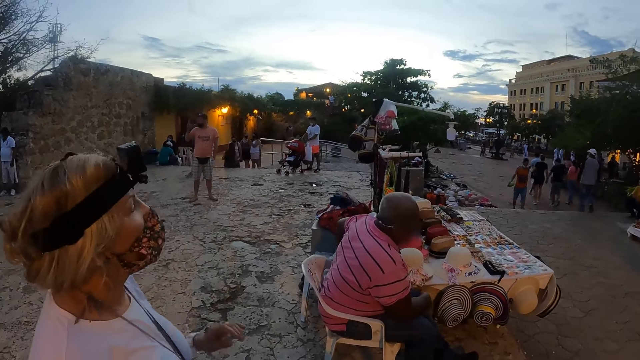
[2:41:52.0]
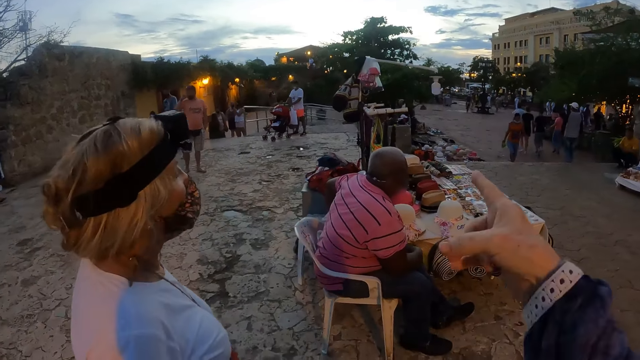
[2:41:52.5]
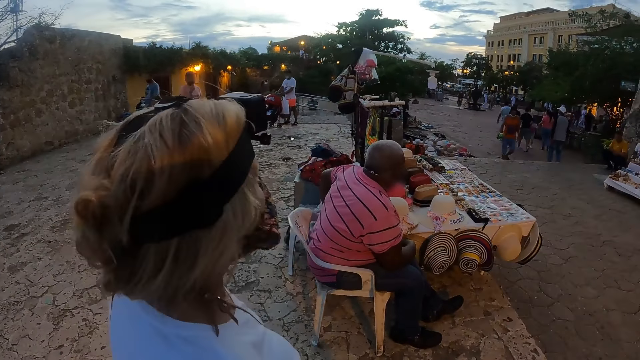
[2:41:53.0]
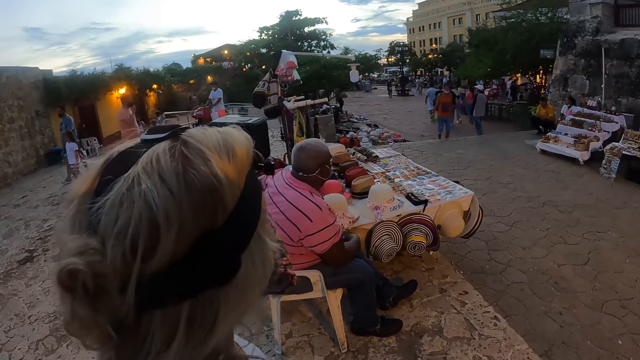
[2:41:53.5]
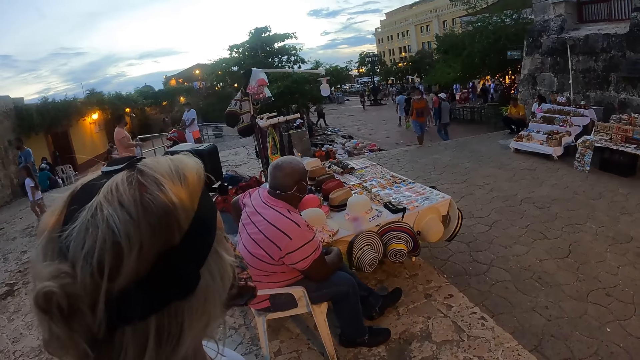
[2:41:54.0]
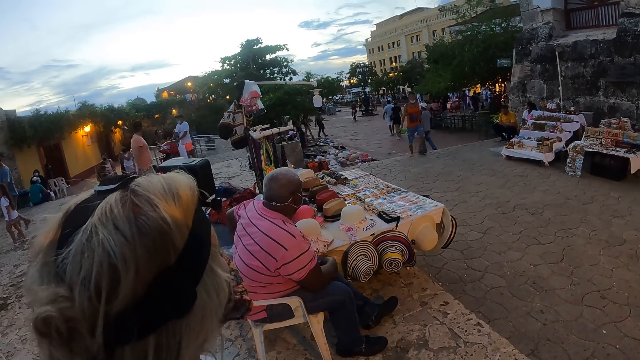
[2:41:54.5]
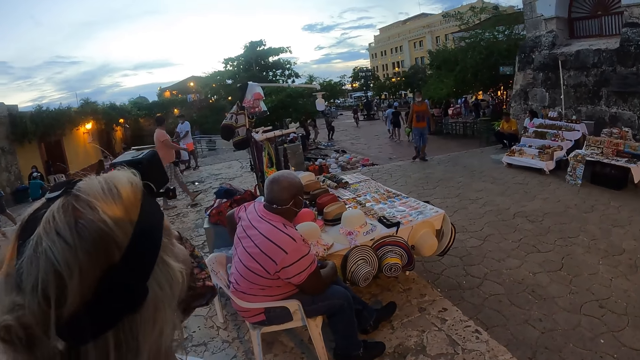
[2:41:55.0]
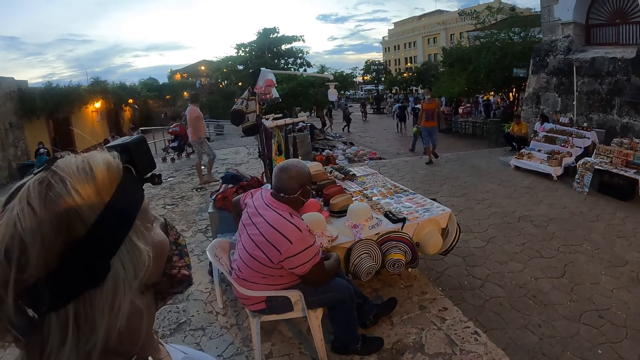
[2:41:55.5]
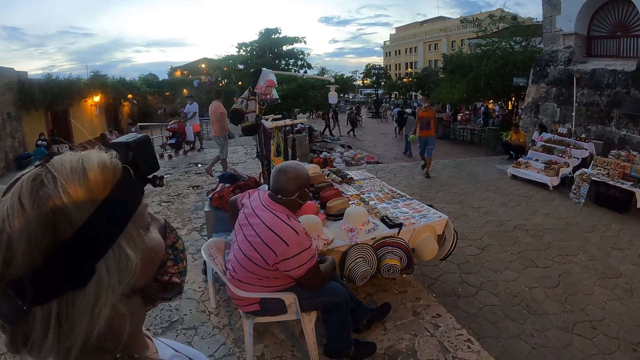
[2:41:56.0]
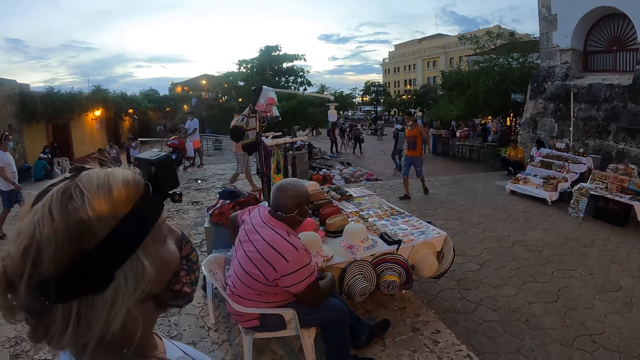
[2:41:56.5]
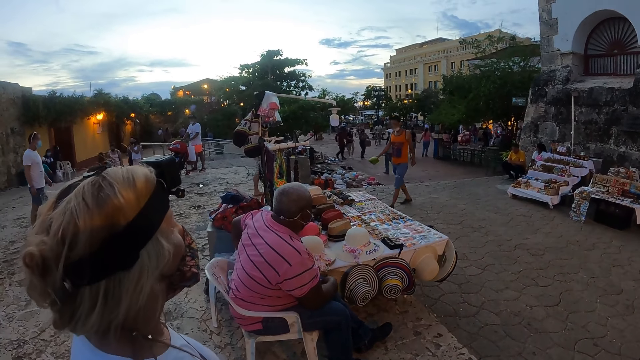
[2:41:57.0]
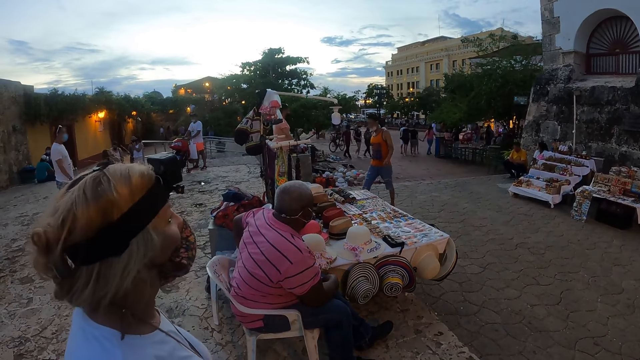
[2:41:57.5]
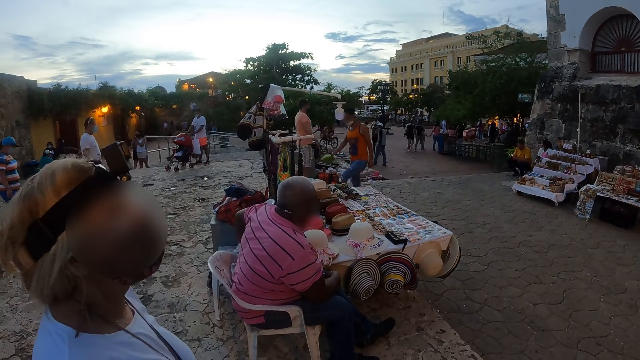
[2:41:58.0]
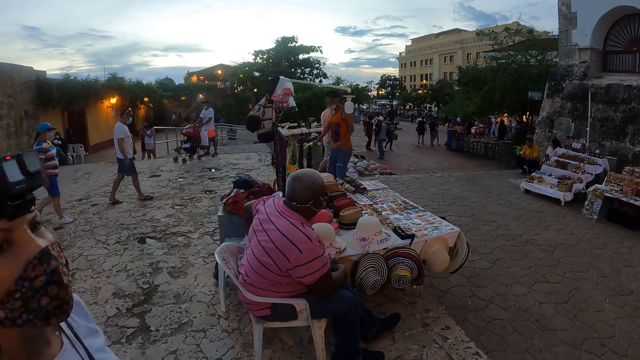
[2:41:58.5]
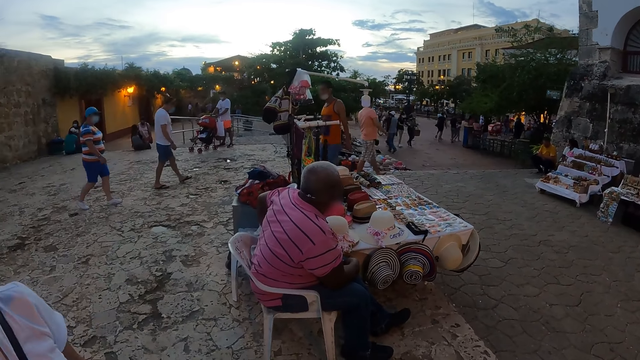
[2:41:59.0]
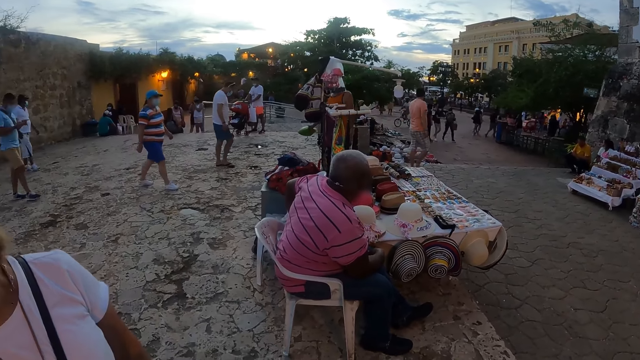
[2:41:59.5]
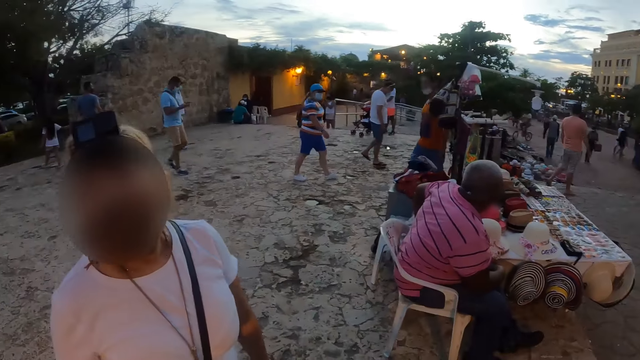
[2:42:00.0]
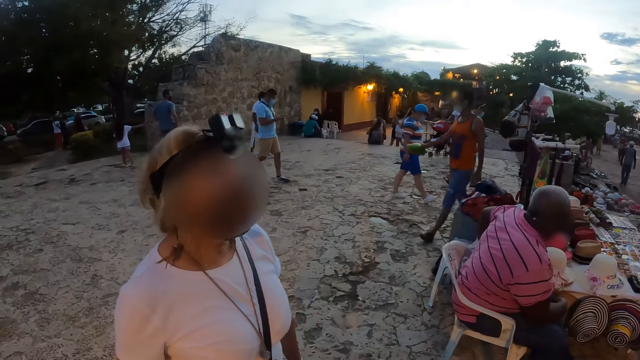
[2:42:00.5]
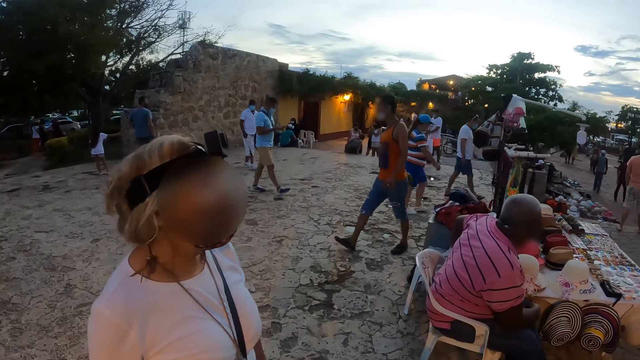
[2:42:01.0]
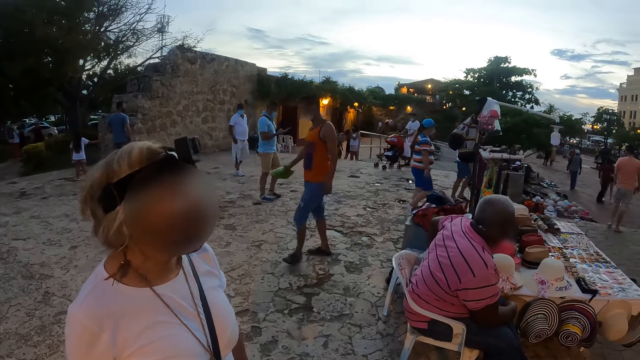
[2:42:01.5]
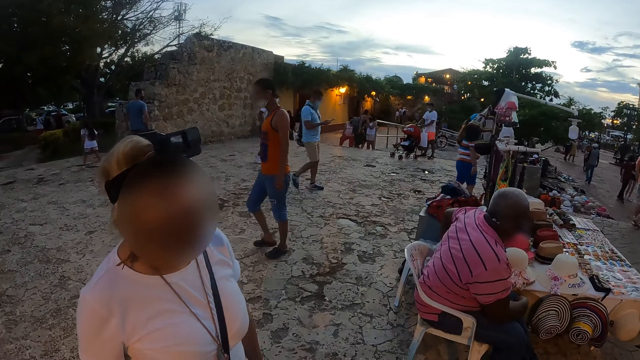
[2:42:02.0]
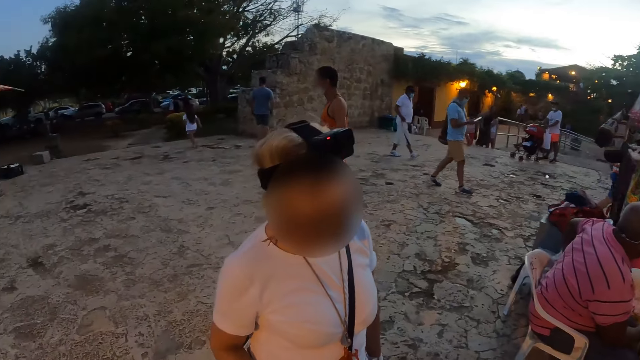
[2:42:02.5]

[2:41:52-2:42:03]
A woman pulls her hand off the chin. The camera wearer gestures his hand. He looks around the park. The woman steps behind. The camera wearer looks around the park.

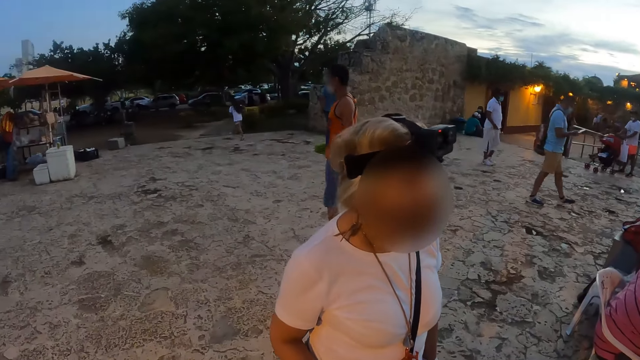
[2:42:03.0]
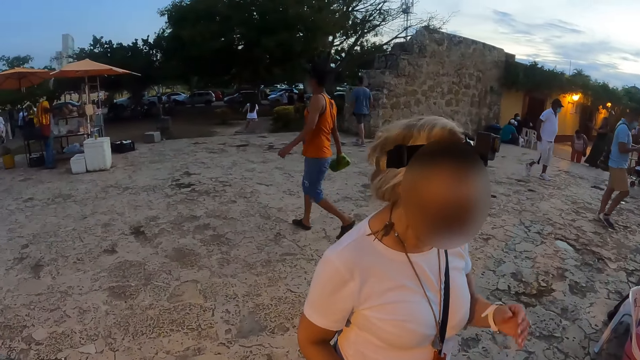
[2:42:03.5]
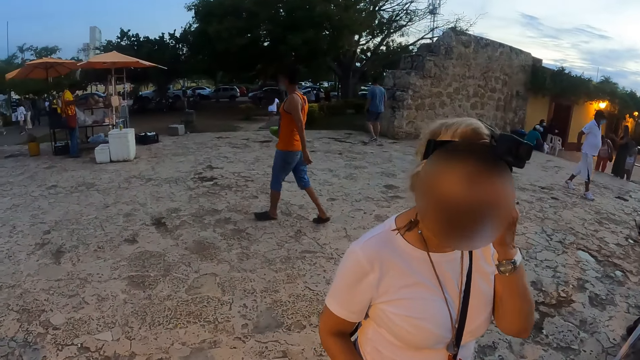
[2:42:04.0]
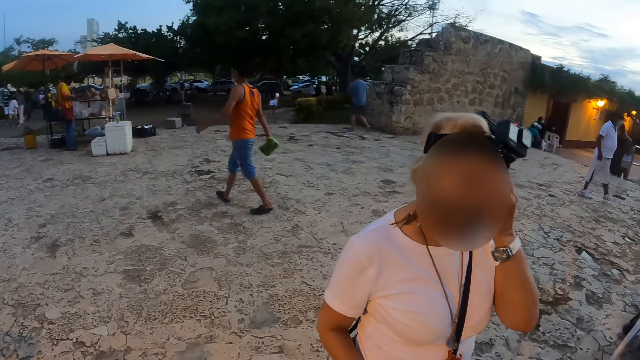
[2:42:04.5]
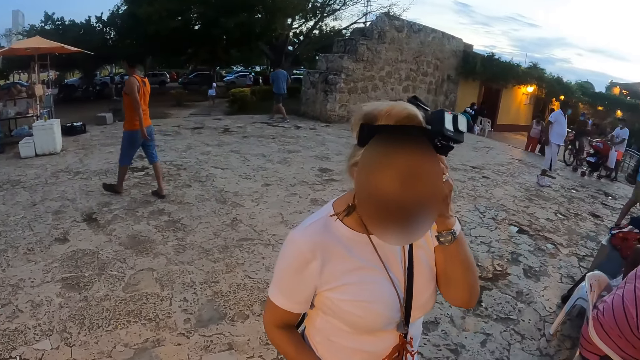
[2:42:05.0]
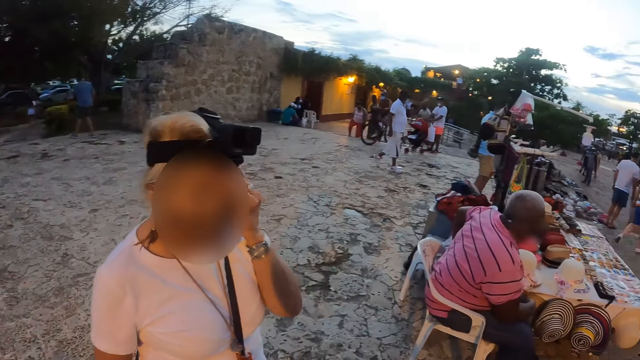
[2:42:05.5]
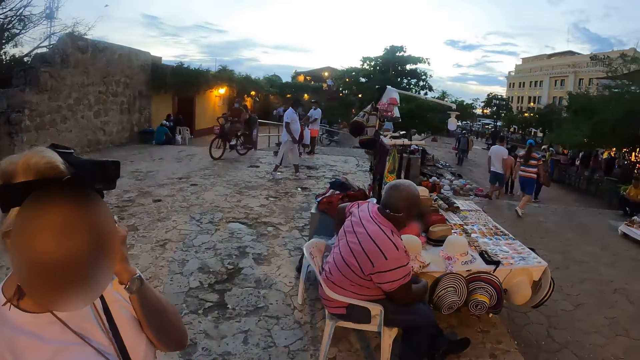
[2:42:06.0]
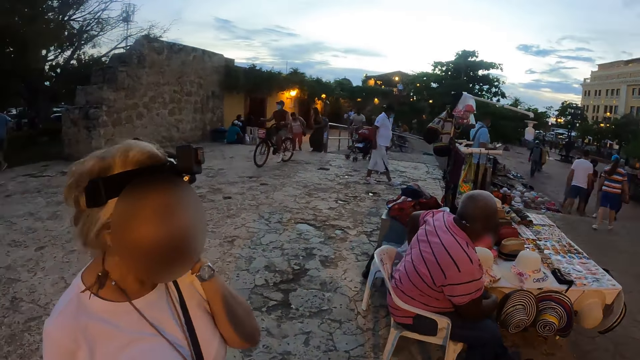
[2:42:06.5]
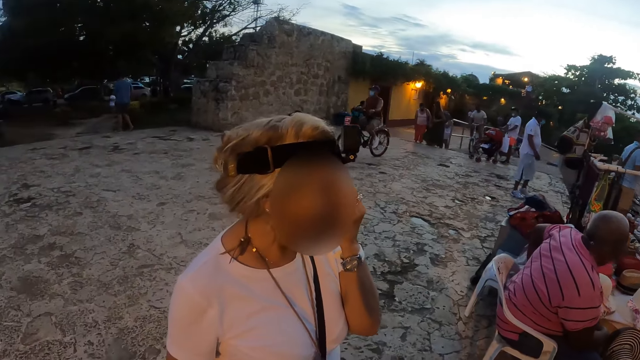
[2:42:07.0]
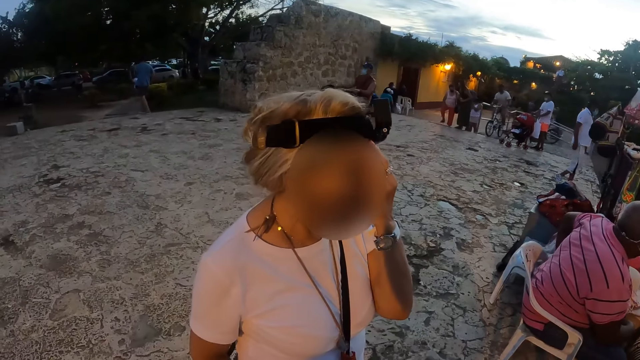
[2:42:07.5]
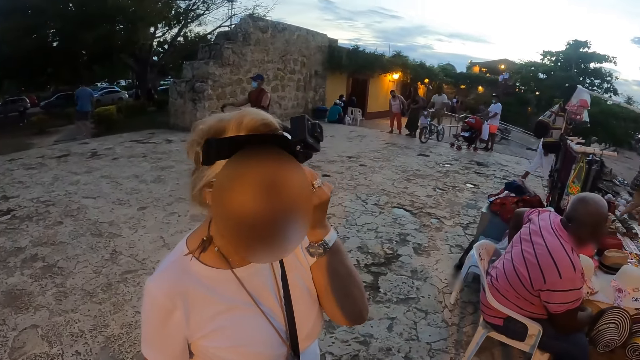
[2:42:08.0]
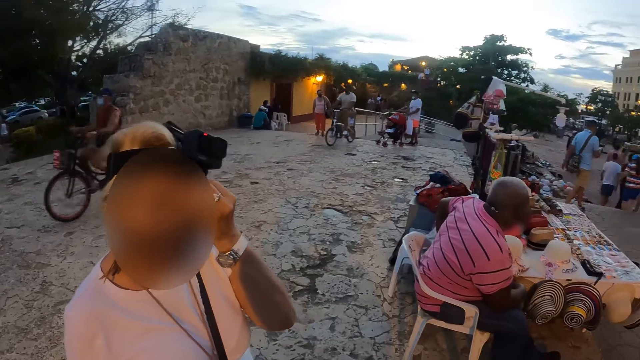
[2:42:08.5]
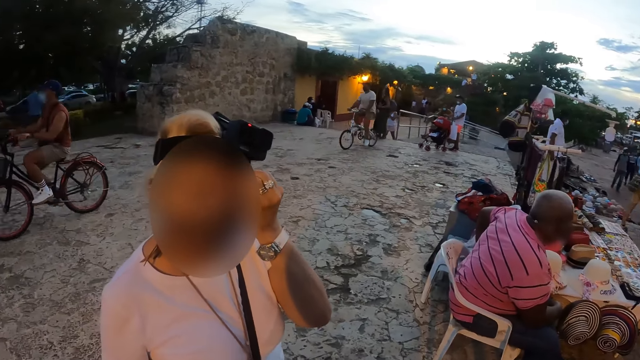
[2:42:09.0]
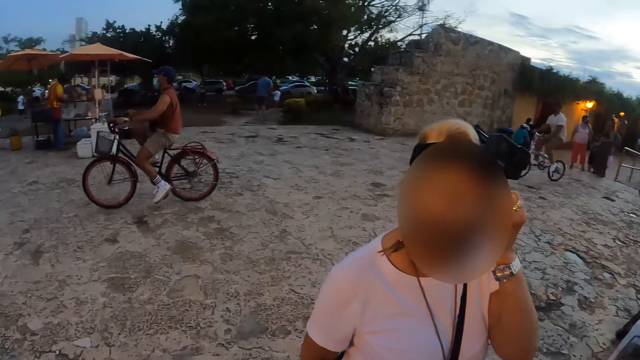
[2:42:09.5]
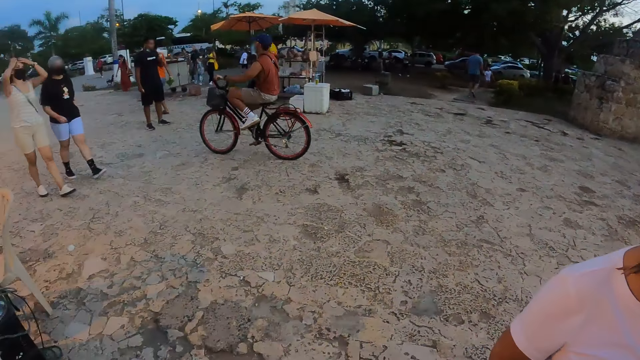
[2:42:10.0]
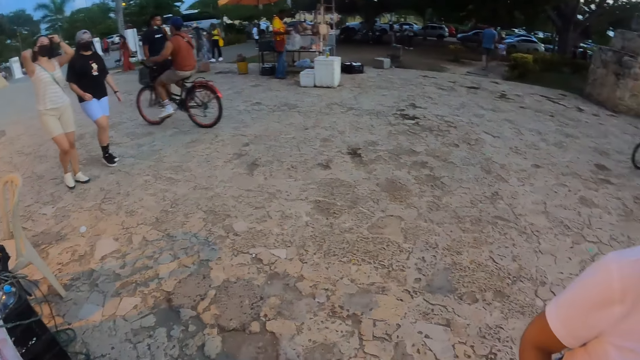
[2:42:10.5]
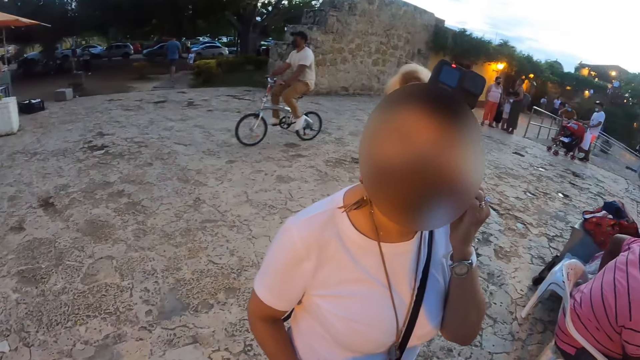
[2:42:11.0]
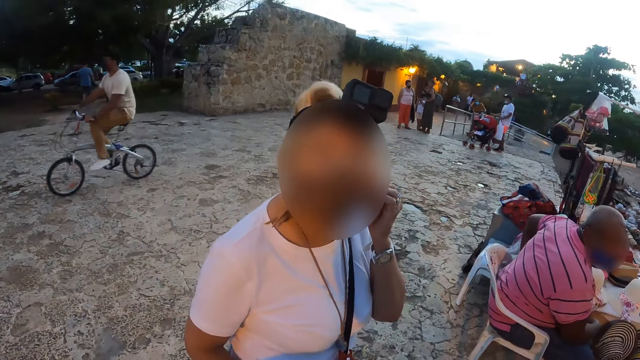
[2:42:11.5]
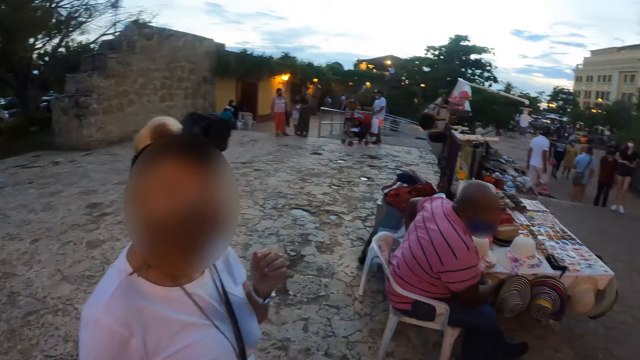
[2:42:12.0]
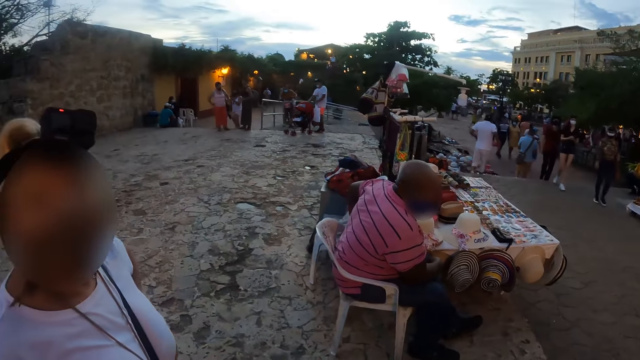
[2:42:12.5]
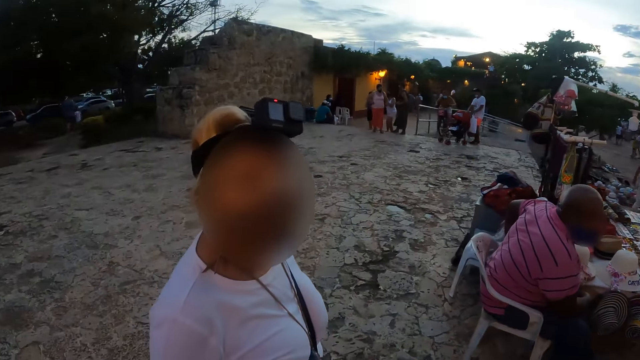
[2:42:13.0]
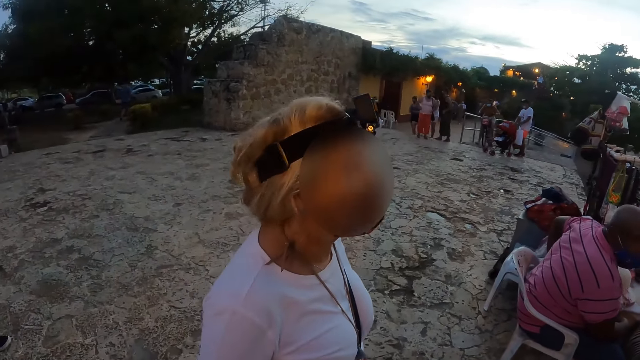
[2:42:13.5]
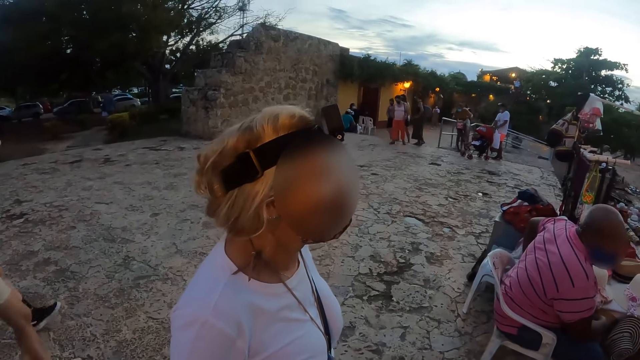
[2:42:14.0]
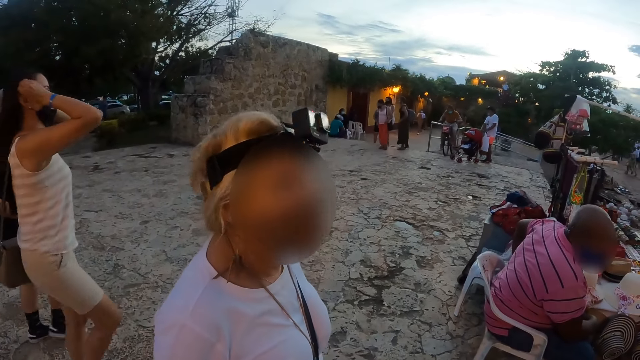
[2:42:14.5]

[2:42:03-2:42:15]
A woman adjusts her camera. The camera wearer looks around the park. The woman holds her mask and pulls her hand off the mask. The camera wearer looks around the park.
